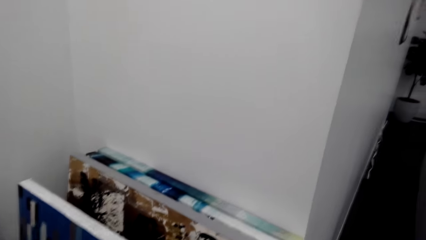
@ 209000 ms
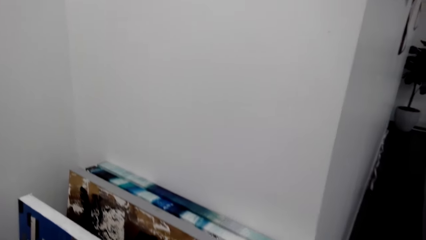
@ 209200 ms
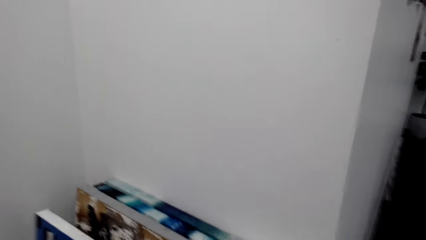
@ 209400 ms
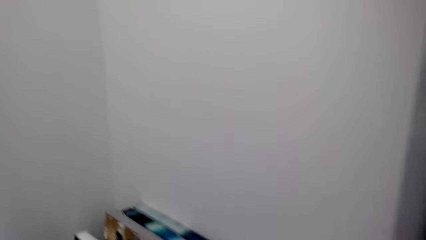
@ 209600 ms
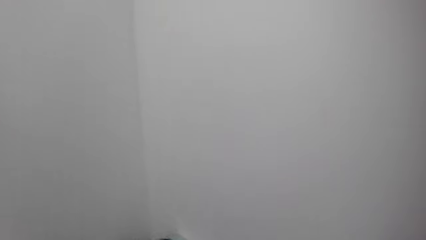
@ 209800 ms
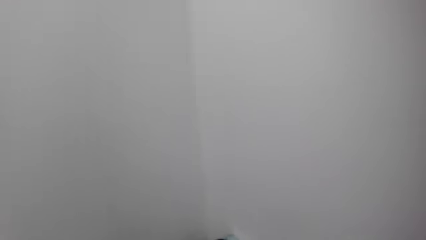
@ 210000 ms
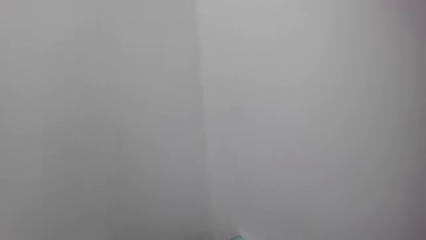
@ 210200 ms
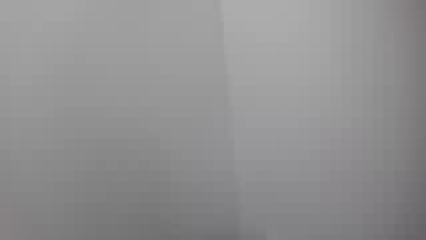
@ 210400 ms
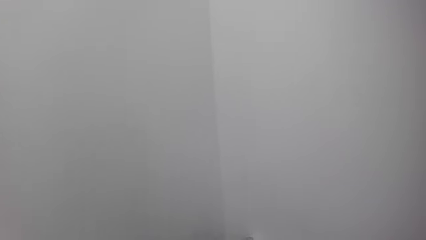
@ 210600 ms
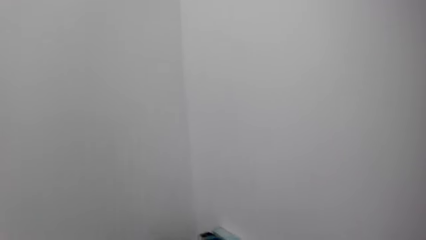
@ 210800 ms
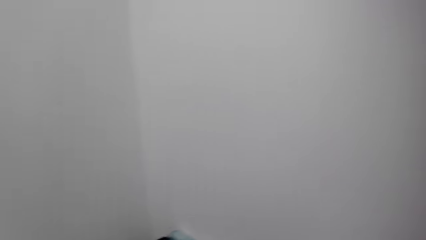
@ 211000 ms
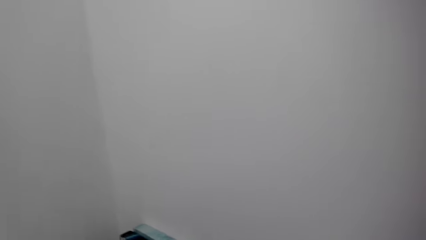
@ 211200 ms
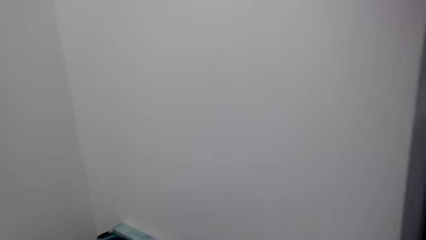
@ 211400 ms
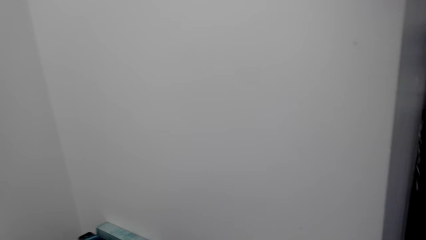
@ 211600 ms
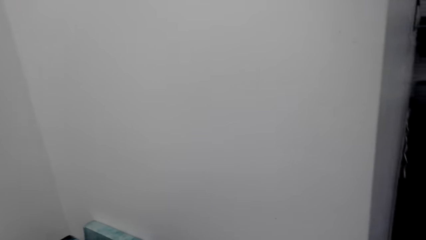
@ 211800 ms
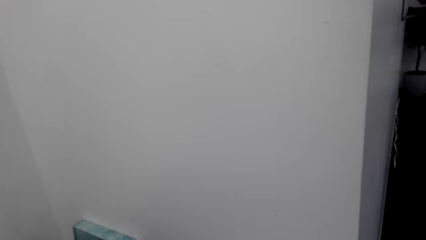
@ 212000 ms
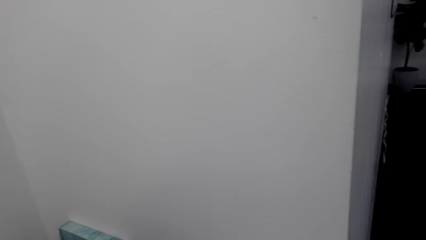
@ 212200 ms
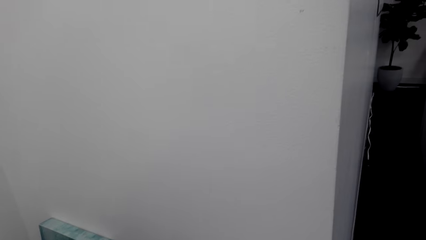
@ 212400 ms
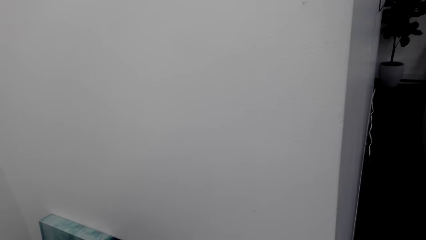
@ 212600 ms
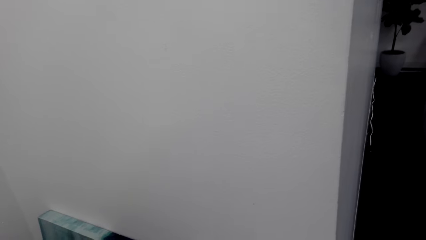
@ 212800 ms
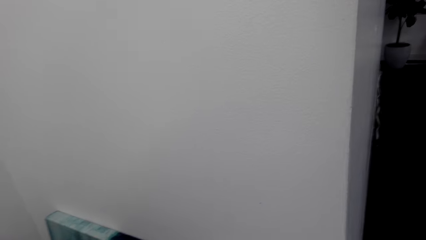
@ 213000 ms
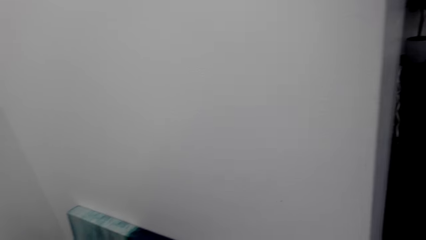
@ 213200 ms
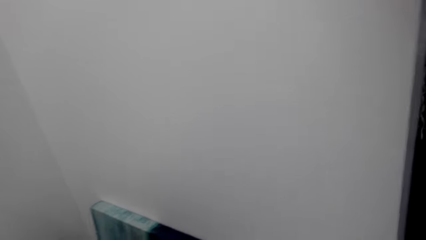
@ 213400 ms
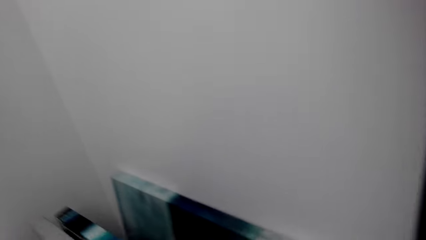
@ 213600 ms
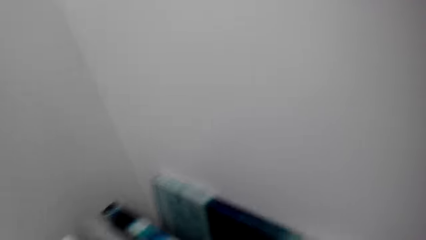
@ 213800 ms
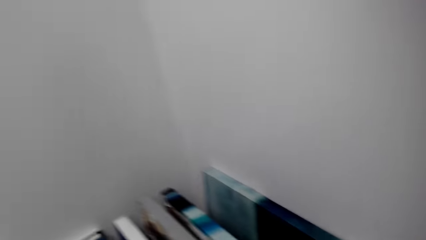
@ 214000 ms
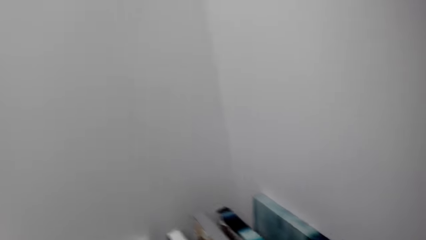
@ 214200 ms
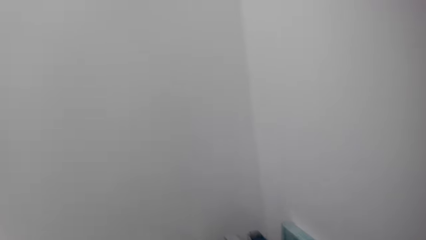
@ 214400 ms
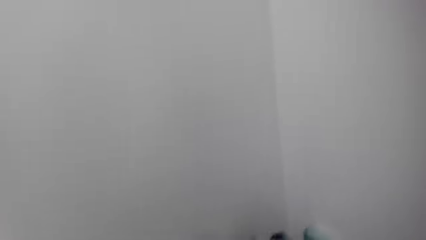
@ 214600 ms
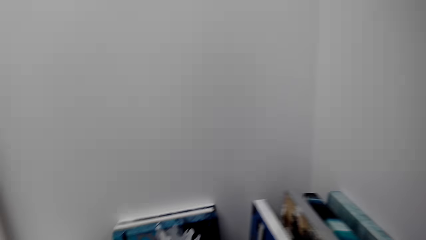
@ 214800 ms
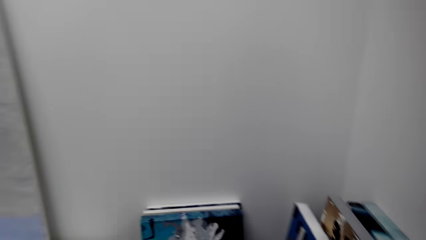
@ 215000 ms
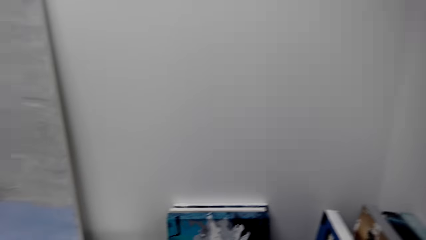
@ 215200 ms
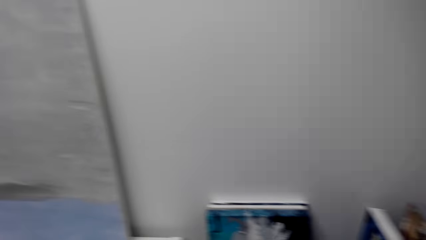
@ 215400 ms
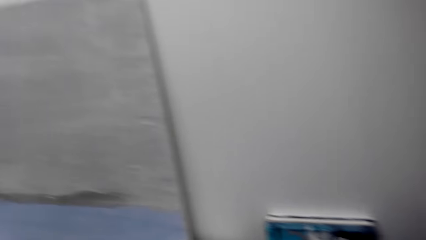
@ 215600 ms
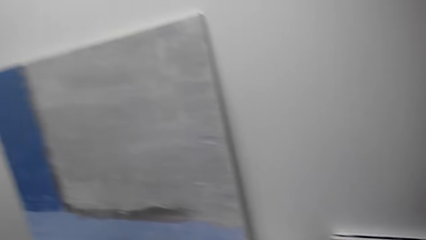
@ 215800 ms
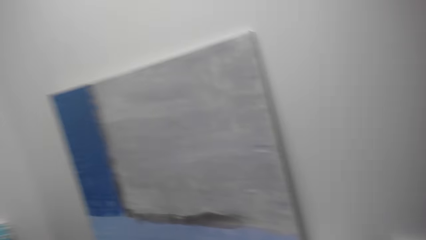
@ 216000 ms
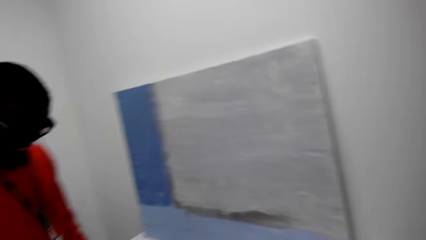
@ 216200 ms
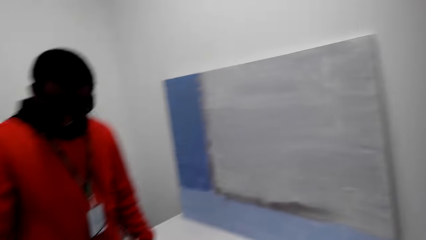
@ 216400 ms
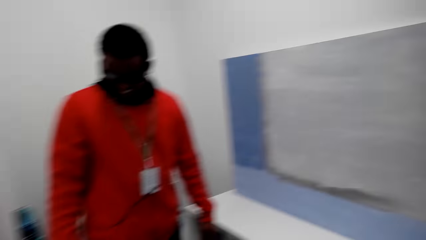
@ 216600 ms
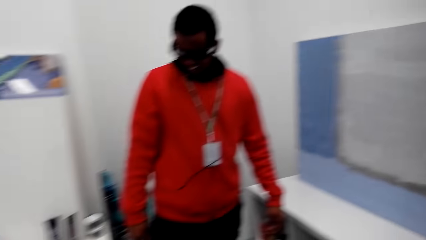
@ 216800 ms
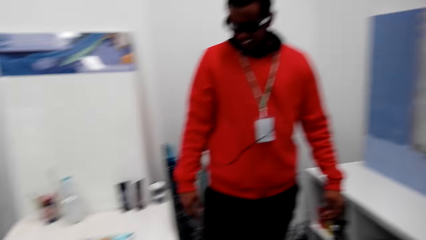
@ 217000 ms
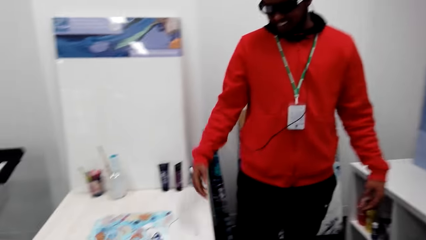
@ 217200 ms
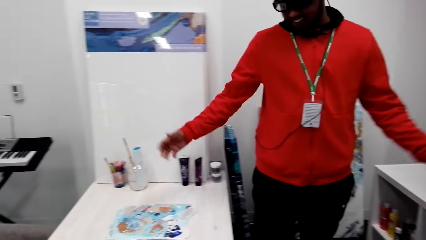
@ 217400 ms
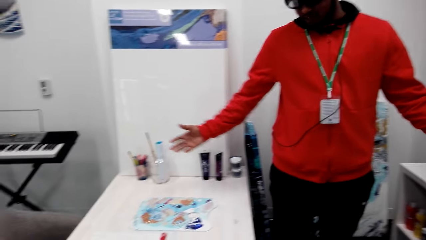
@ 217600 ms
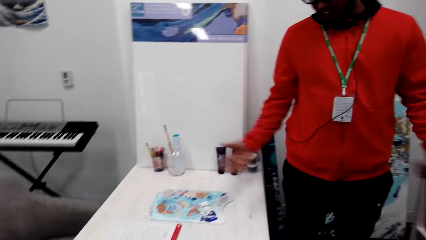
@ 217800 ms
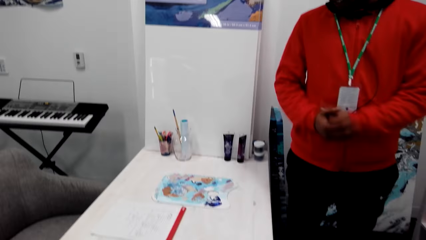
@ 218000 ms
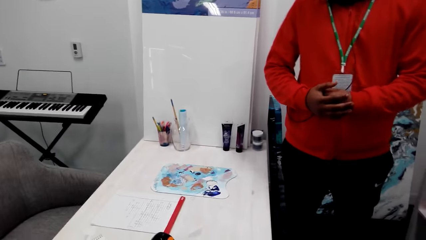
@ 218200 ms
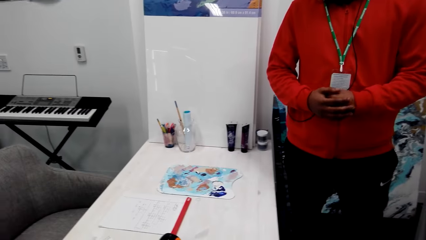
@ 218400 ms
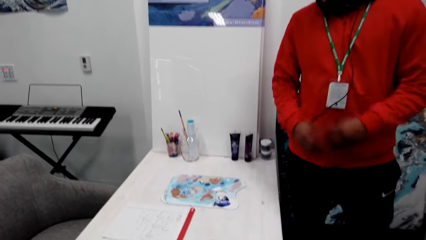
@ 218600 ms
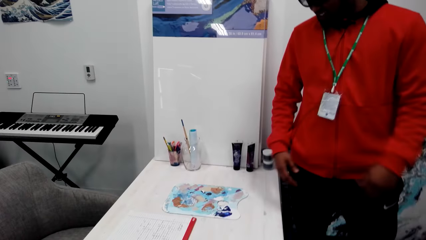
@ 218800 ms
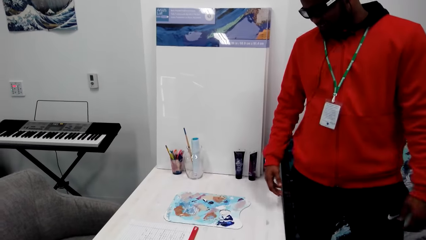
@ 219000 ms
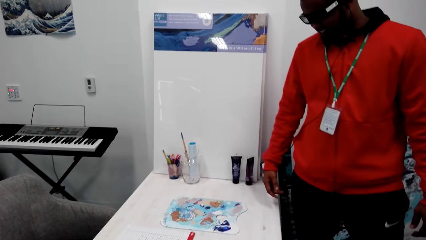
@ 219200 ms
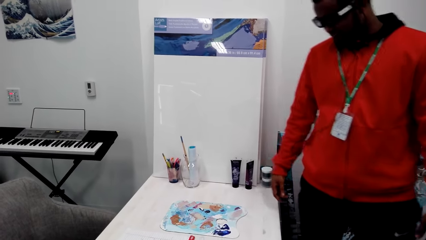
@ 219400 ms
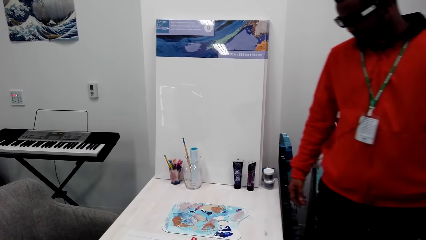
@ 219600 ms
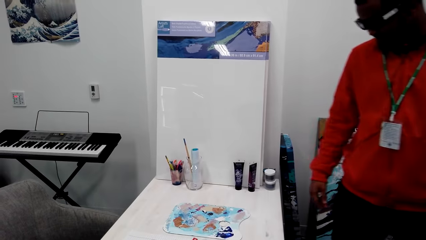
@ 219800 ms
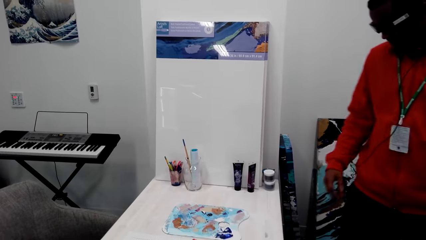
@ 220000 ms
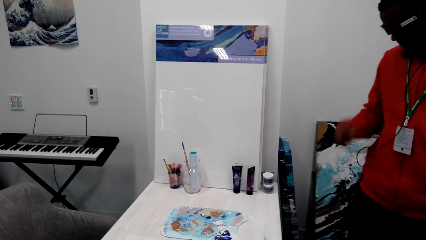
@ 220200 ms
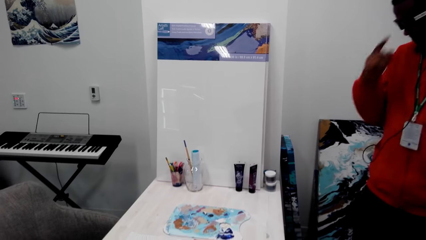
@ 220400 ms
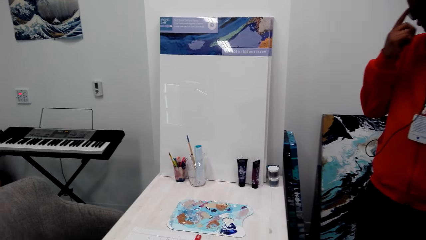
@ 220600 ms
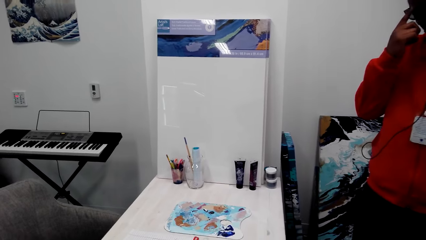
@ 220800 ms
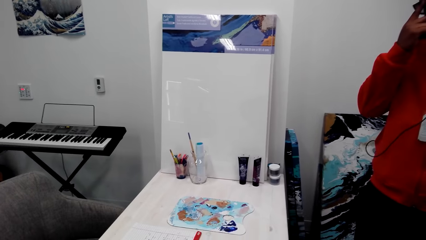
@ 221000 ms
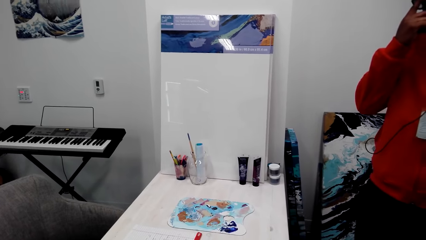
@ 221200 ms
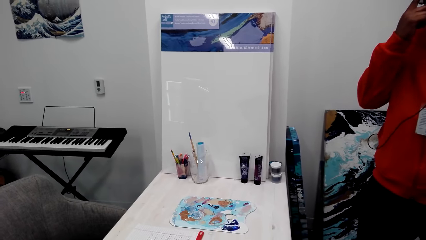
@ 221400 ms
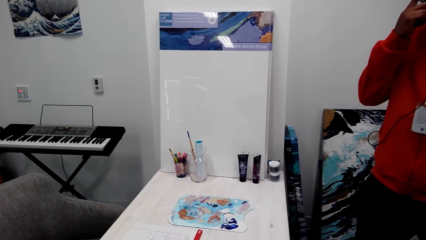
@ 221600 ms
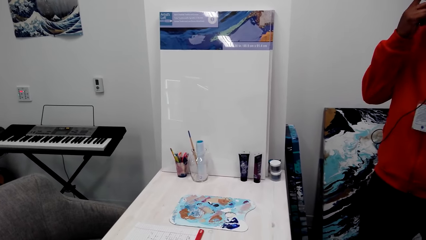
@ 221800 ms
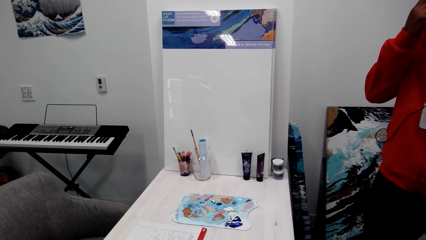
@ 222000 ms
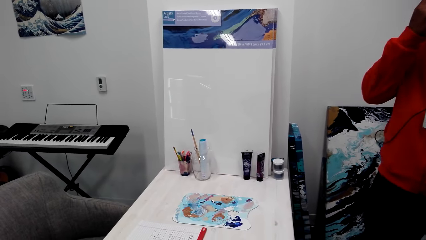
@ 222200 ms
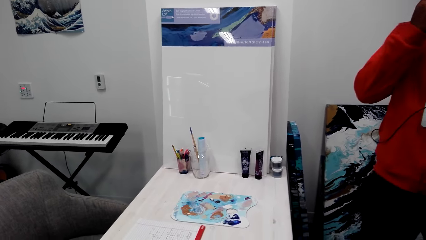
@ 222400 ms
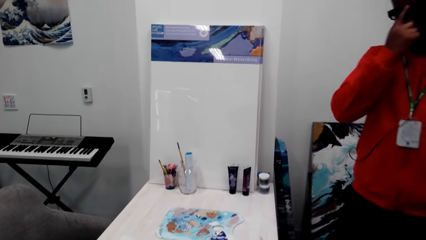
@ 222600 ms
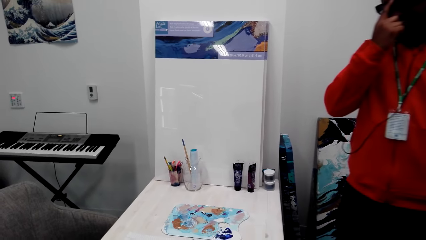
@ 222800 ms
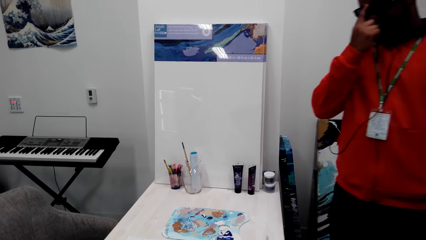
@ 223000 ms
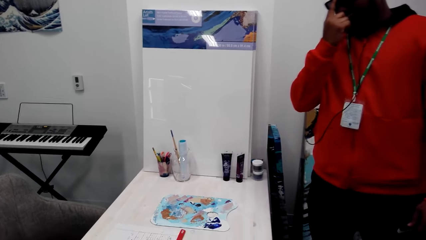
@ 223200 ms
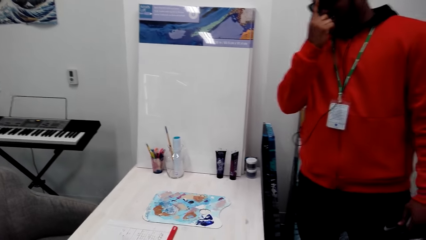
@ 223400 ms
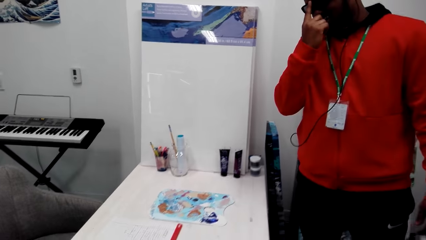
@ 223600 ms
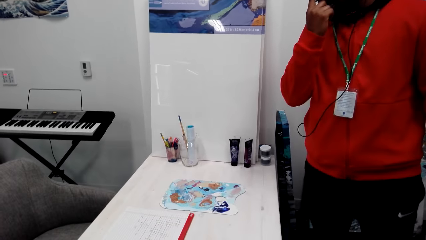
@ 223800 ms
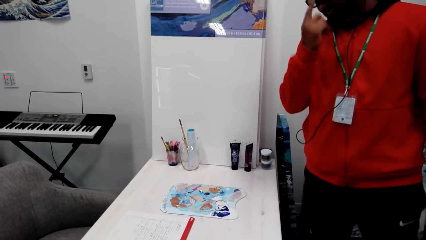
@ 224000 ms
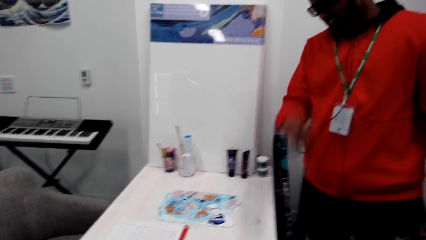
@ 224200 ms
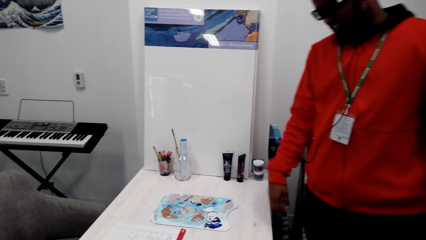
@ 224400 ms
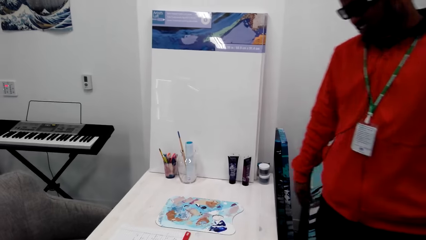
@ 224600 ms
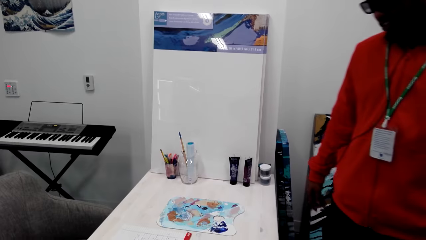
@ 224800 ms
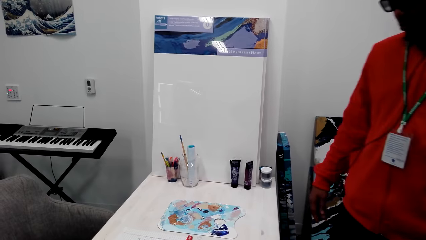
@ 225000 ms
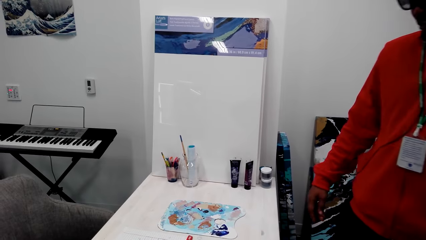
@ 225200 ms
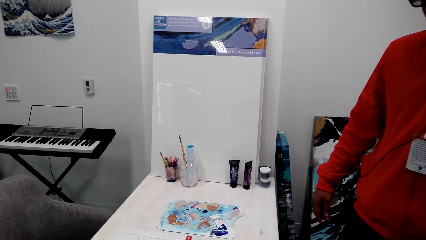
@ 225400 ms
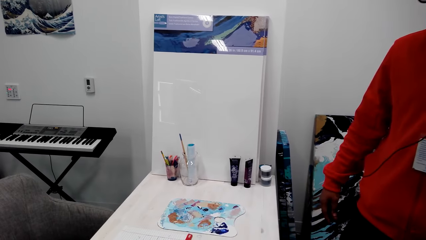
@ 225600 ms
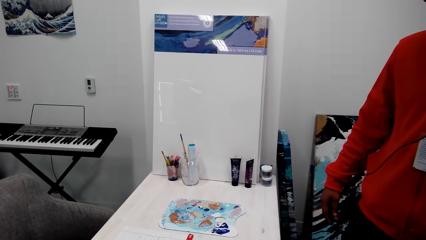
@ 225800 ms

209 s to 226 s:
The camera wearer touches a paint and talks with a man. They look at the paints. The man moves his hands. The man adjusts his eyeglasses. The camera wearer talks.
